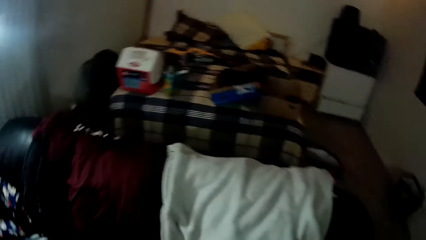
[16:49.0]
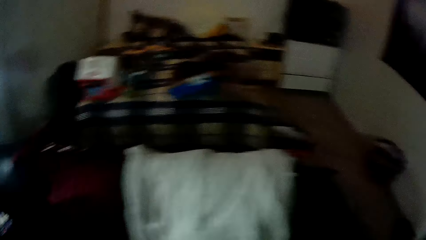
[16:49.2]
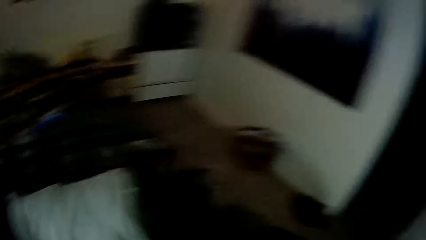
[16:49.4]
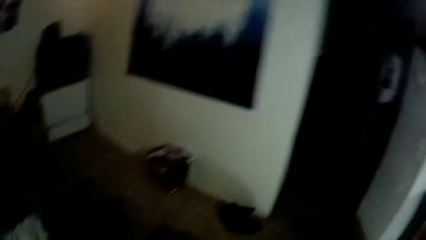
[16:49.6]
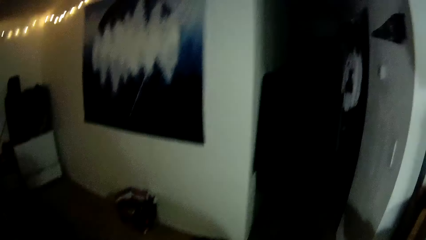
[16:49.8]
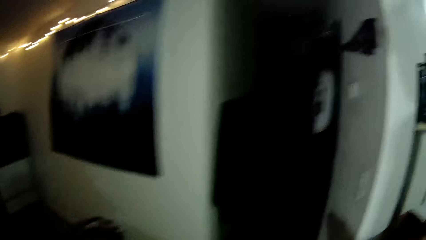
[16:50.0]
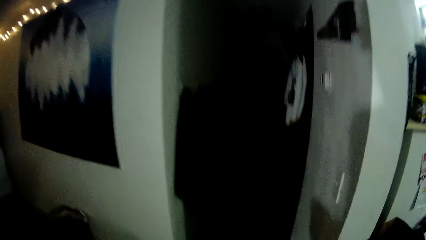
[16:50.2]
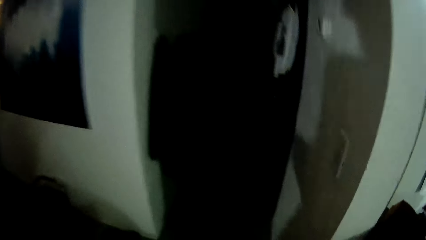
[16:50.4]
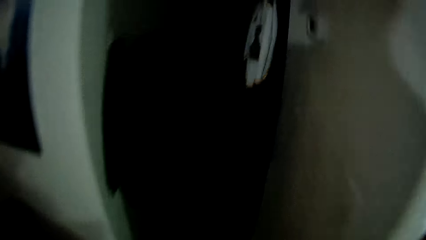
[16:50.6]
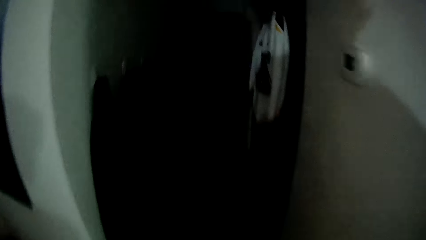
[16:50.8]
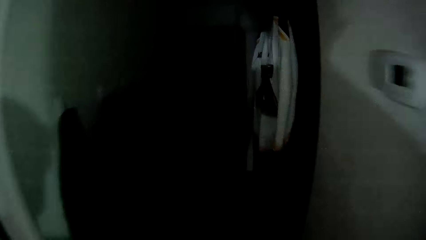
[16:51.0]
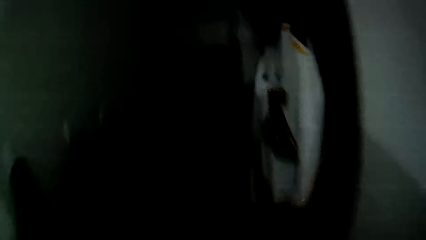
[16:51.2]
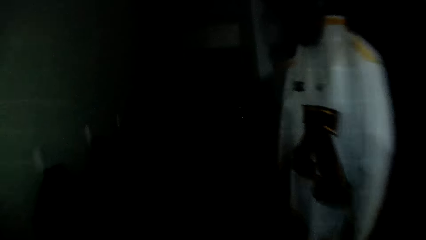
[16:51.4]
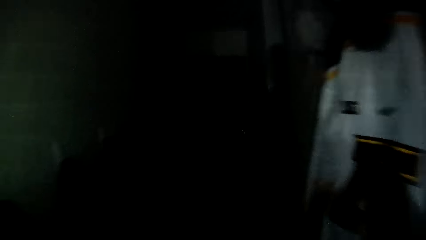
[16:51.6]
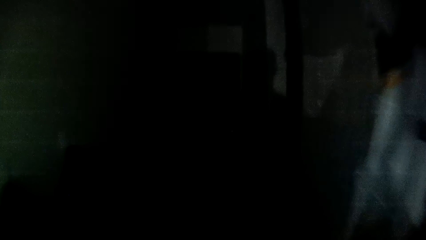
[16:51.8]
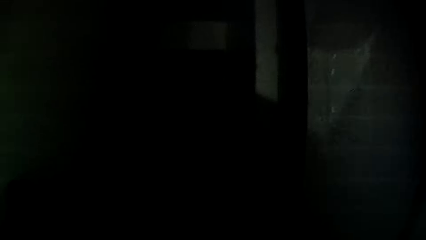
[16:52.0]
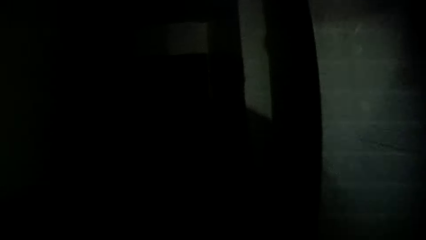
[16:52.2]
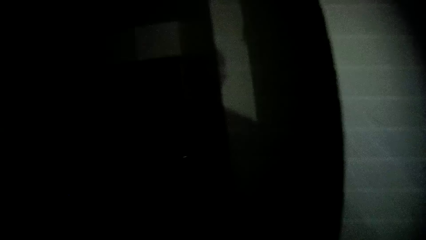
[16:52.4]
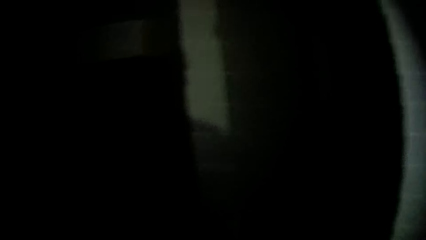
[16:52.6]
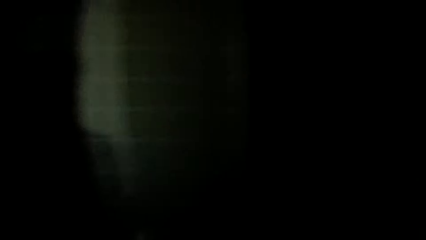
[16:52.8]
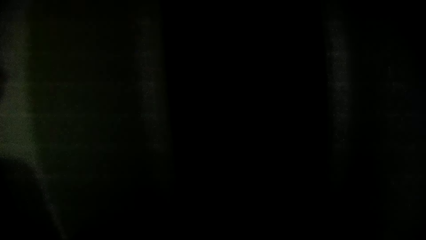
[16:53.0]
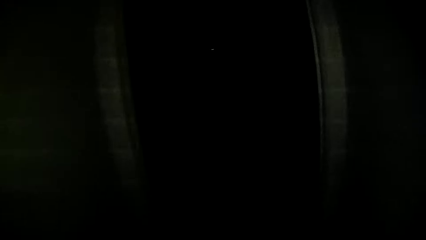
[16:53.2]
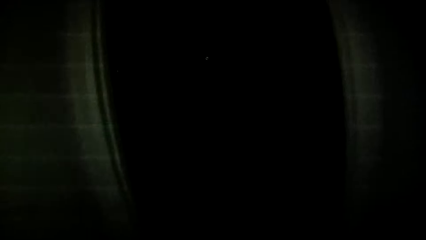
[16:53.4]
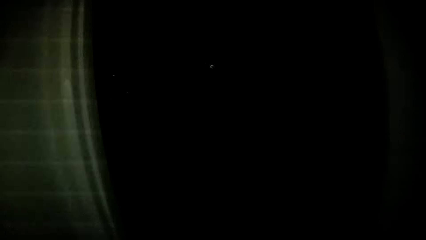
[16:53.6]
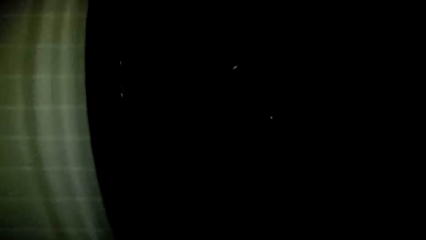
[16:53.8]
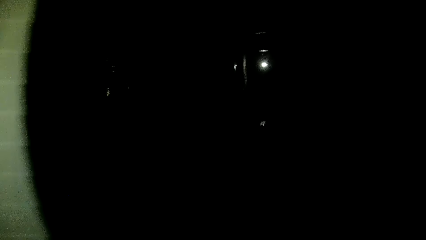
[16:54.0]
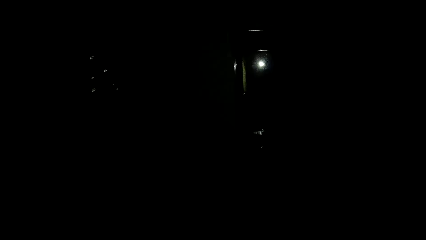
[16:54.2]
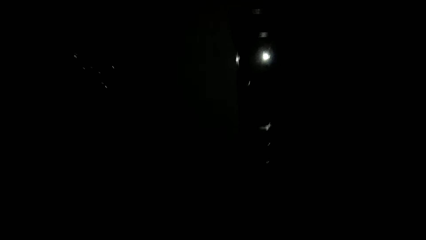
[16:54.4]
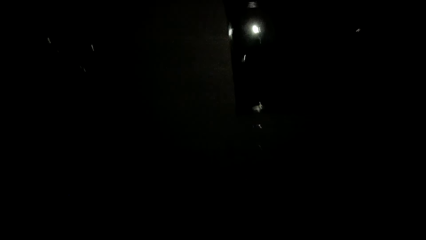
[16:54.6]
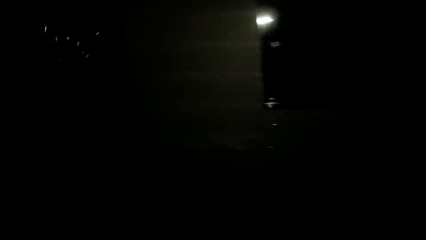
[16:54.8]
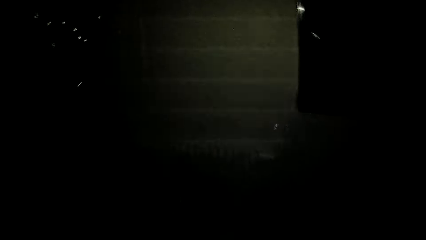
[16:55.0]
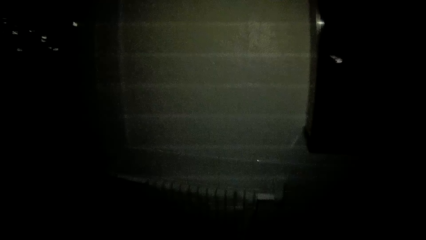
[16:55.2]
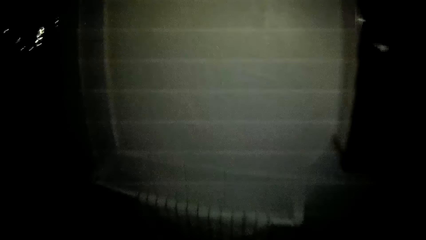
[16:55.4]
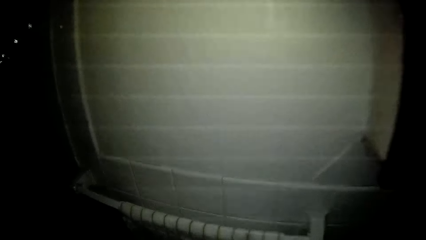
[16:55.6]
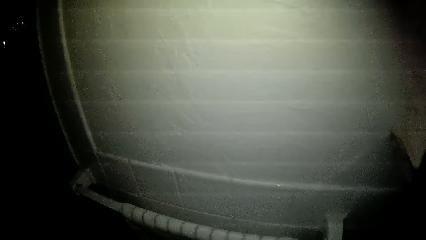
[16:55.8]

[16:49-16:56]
The camera wearer walks within the house.

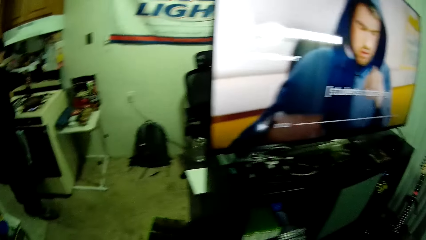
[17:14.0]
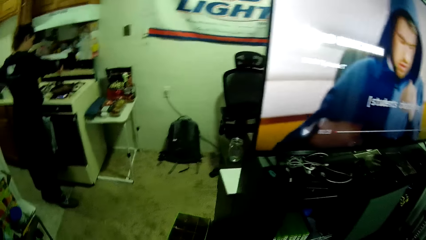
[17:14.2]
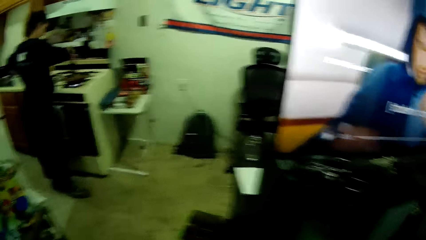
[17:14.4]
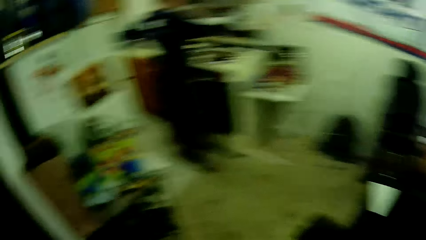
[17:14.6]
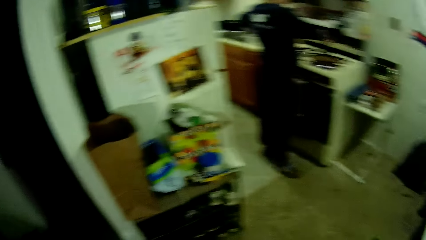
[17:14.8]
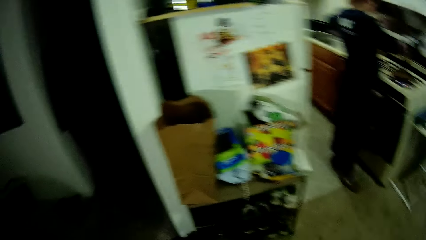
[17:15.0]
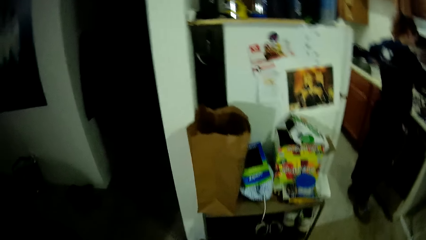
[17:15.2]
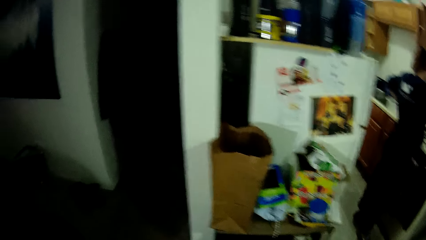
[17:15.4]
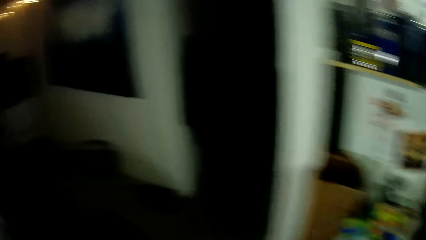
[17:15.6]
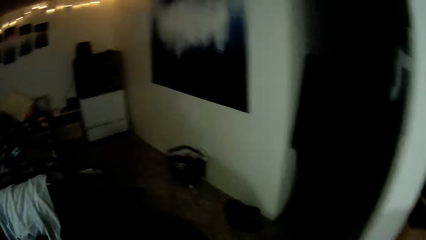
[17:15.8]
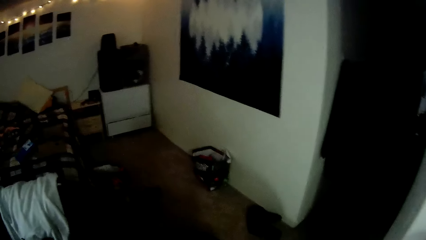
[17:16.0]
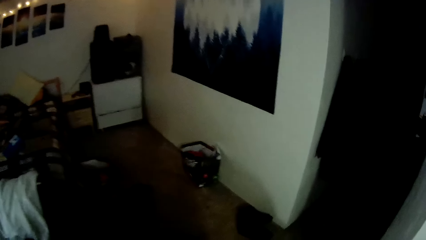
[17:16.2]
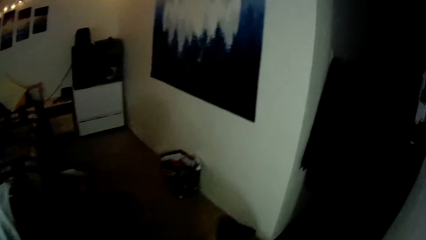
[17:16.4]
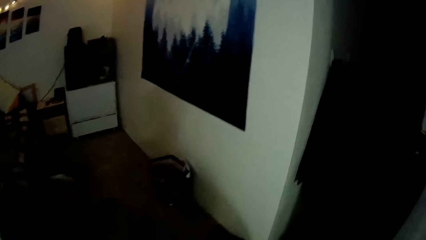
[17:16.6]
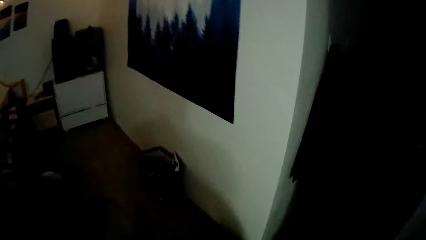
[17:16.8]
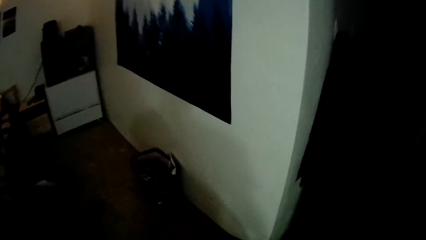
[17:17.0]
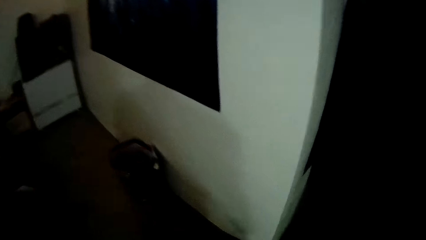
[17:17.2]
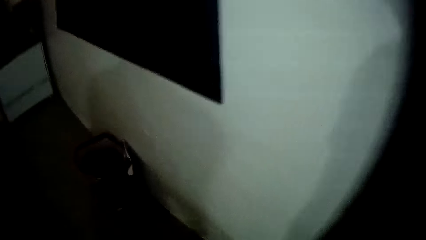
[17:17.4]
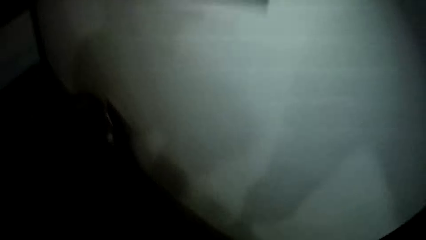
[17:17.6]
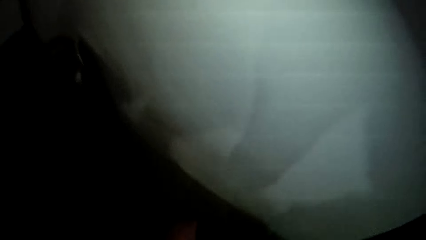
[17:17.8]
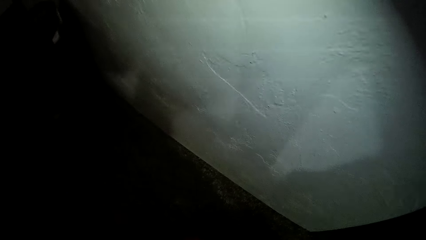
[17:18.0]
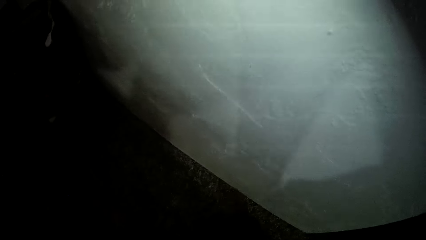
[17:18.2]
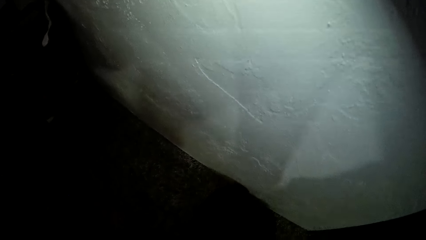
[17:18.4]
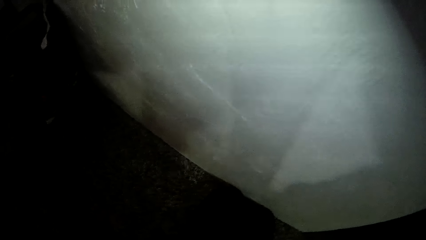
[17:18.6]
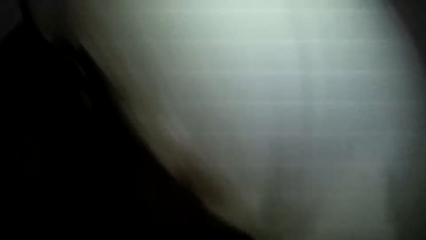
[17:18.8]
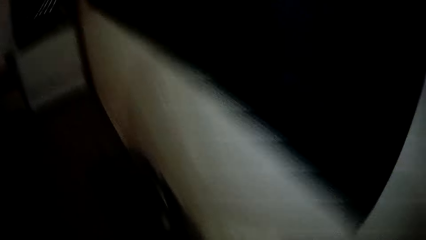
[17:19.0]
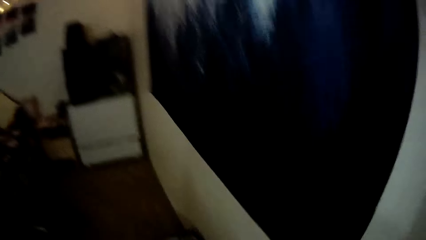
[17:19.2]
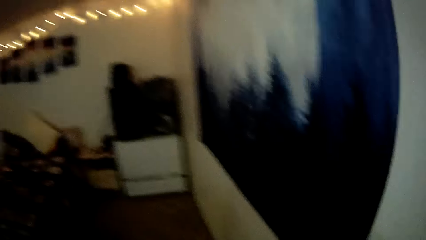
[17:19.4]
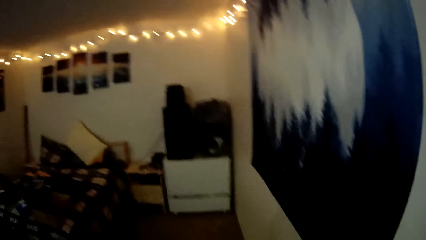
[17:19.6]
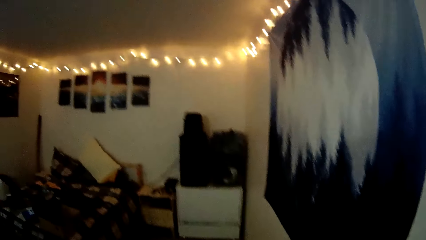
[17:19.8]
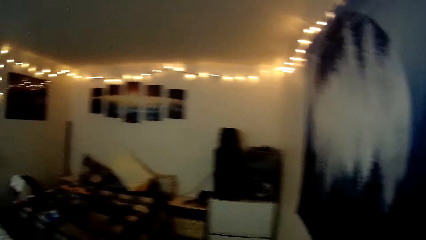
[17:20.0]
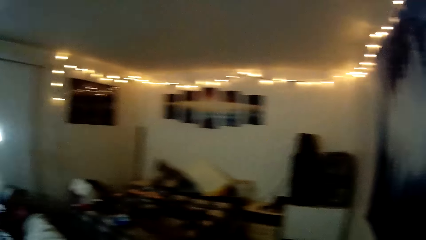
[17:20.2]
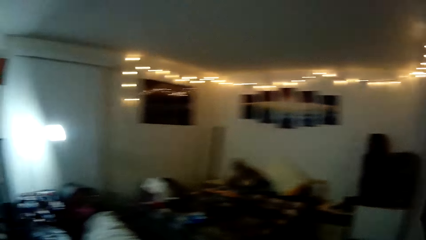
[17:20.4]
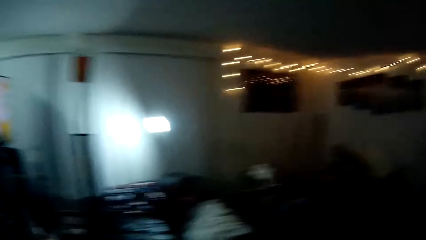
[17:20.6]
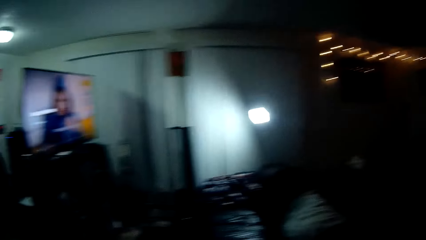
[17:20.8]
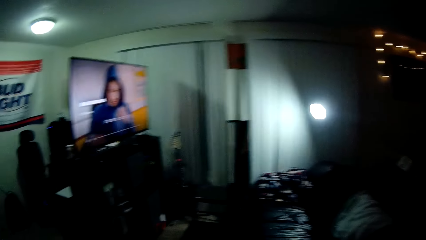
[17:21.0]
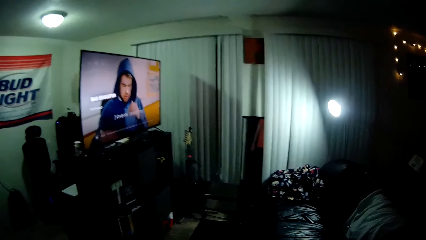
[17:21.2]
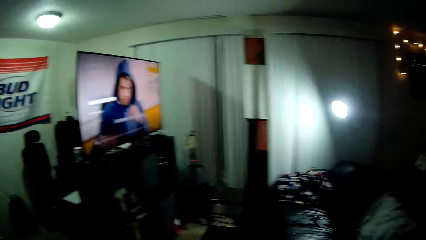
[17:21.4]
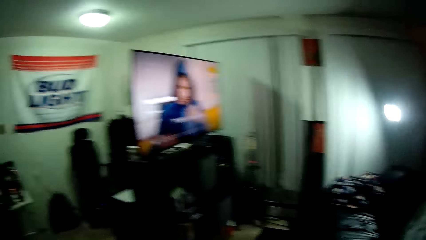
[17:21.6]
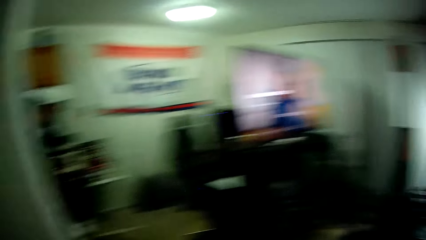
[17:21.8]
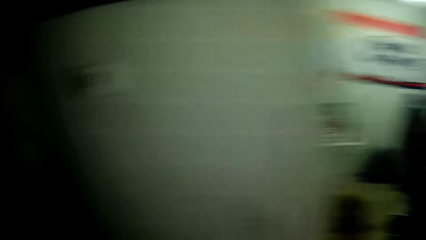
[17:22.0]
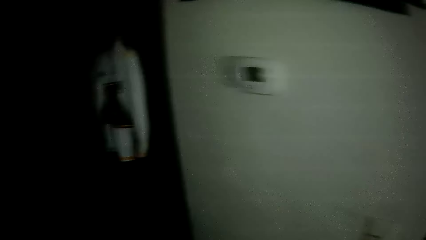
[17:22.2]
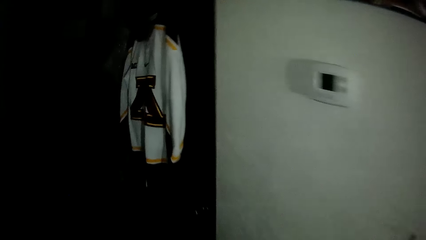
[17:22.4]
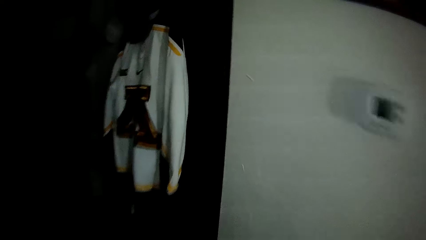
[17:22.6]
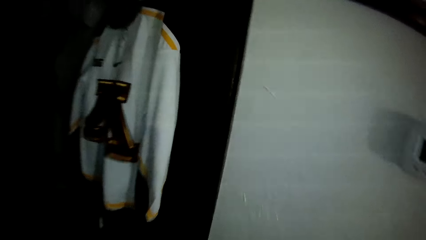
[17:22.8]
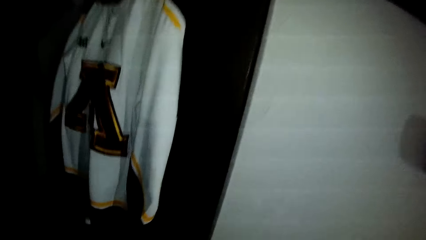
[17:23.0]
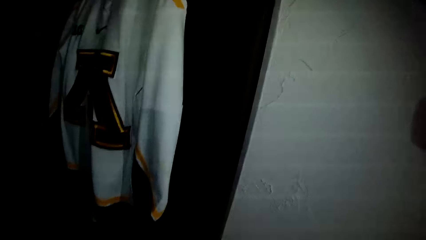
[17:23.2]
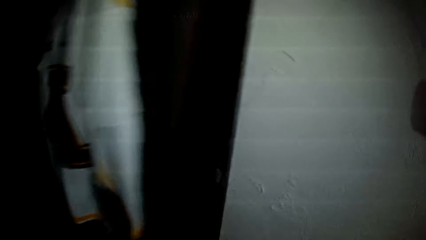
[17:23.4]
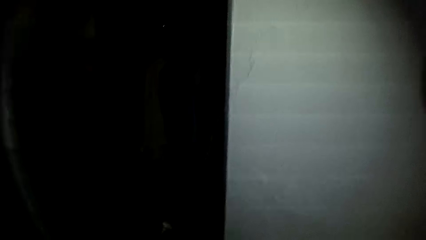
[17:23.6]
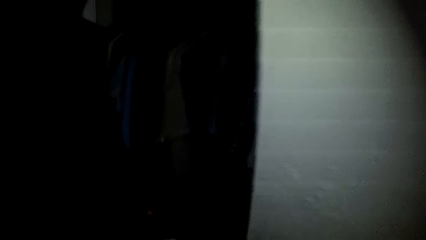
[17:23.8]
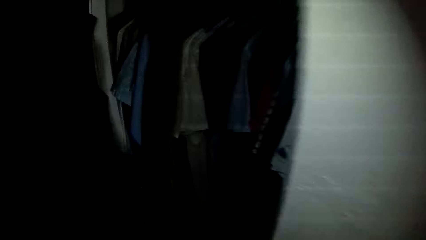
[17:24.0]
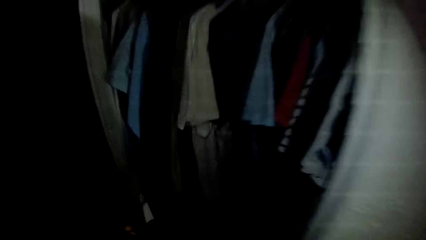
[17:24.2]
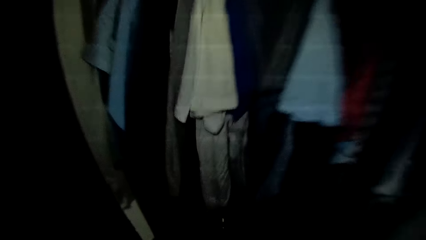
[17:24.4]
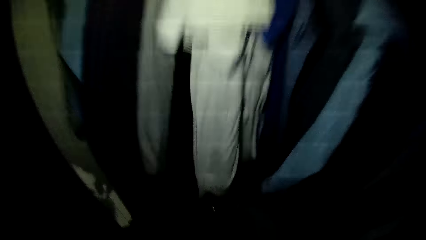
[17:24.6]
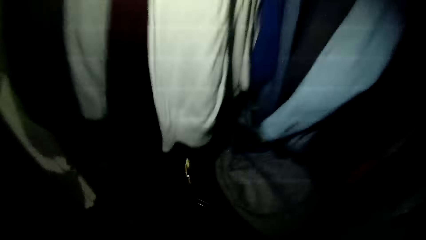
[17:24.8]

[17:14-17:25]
A person prepares the meal. The camera wearer walks. He watches the screen. He opens the closet with his left hand.
